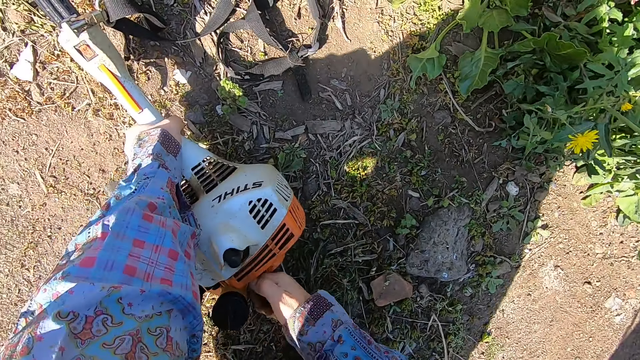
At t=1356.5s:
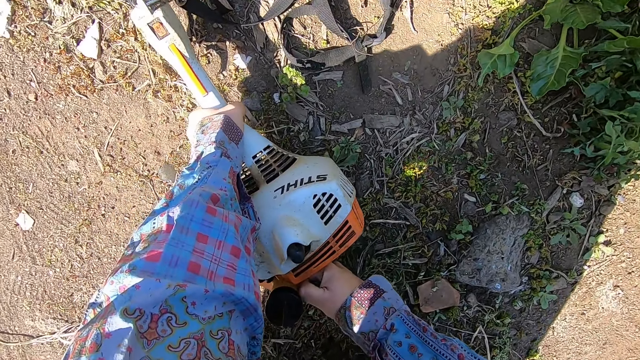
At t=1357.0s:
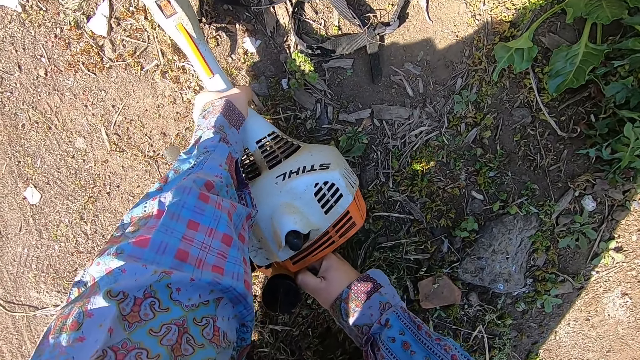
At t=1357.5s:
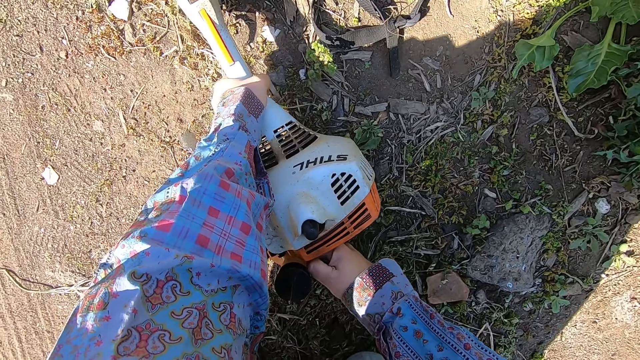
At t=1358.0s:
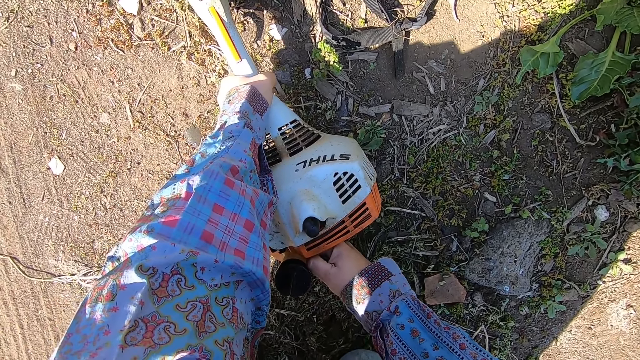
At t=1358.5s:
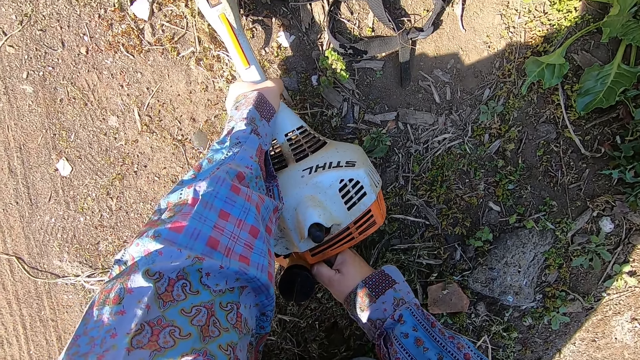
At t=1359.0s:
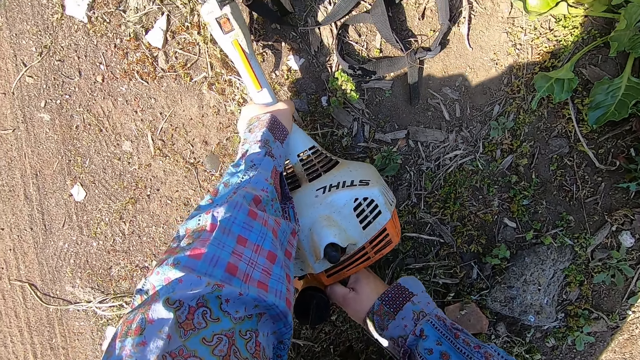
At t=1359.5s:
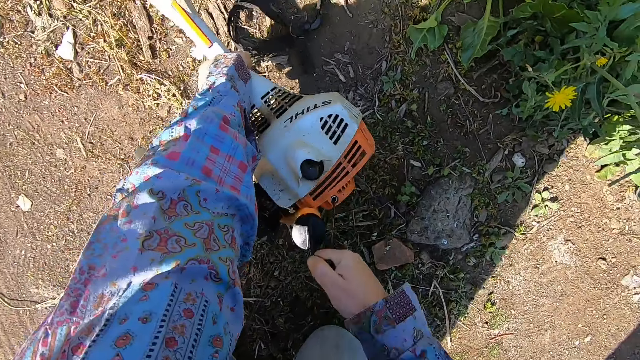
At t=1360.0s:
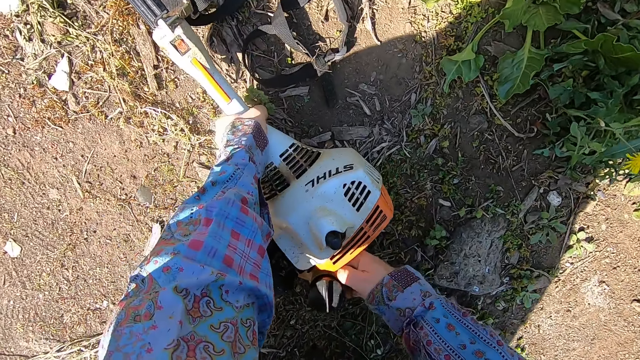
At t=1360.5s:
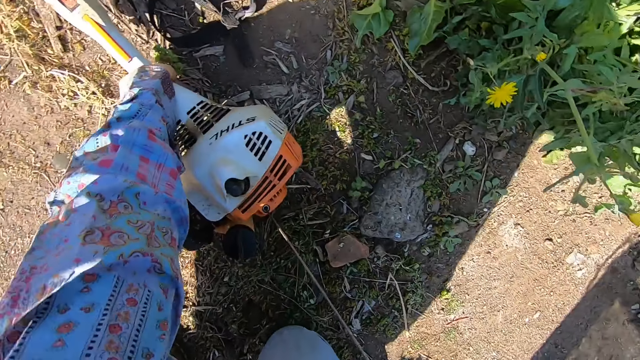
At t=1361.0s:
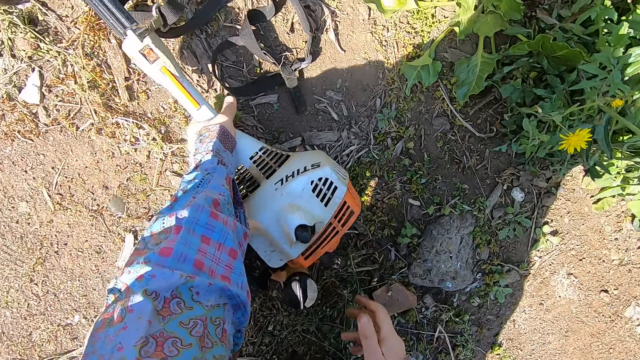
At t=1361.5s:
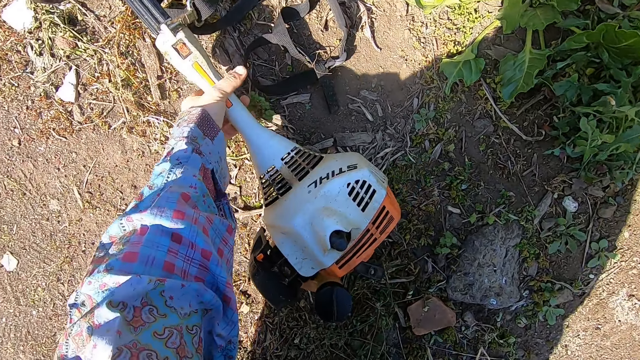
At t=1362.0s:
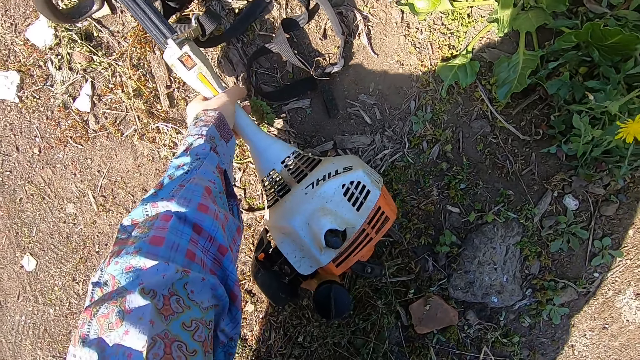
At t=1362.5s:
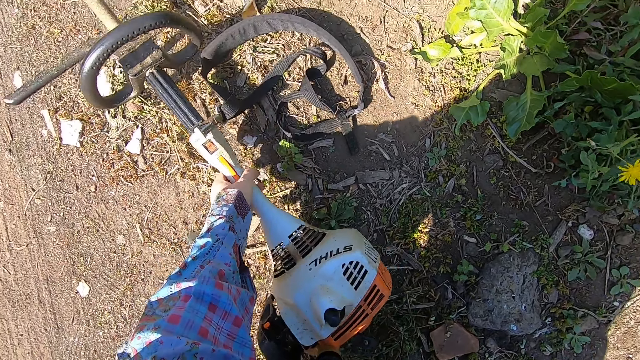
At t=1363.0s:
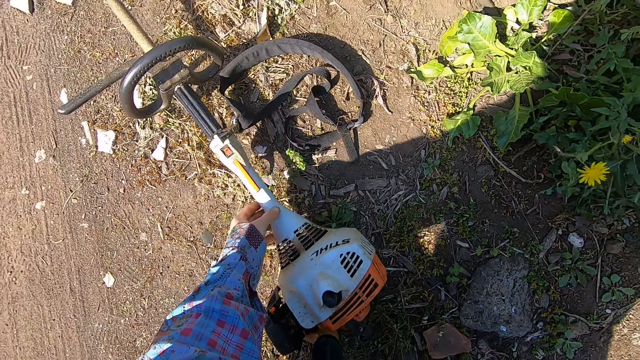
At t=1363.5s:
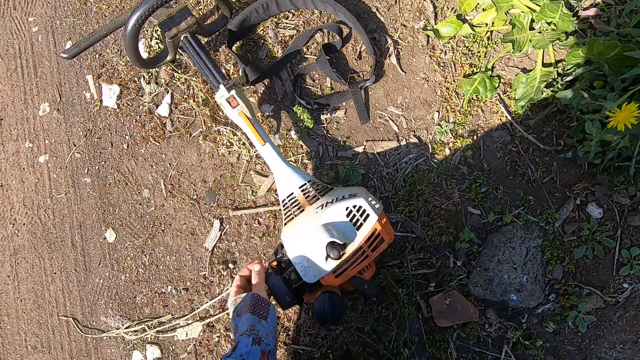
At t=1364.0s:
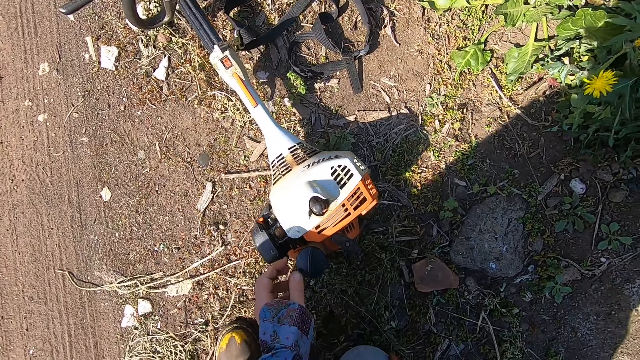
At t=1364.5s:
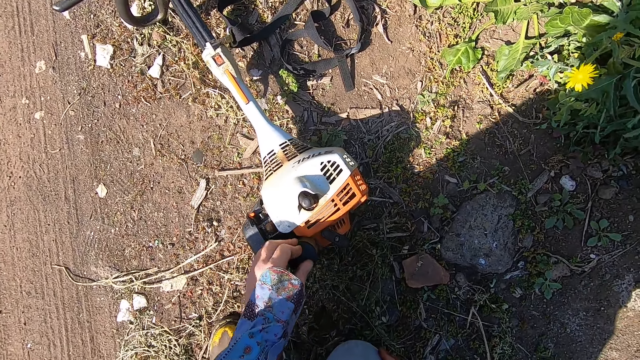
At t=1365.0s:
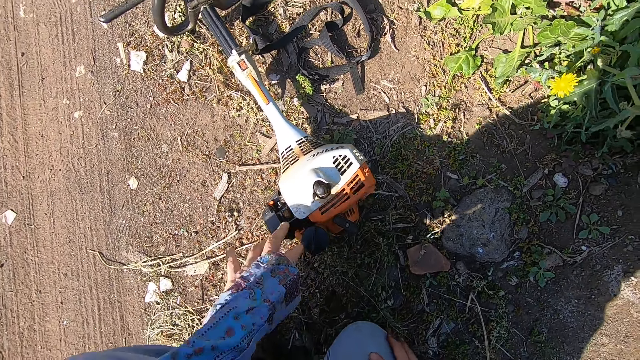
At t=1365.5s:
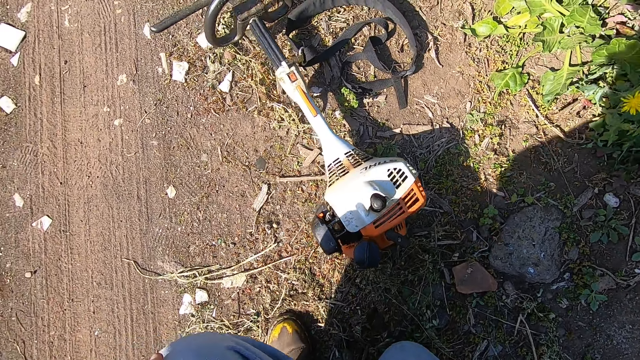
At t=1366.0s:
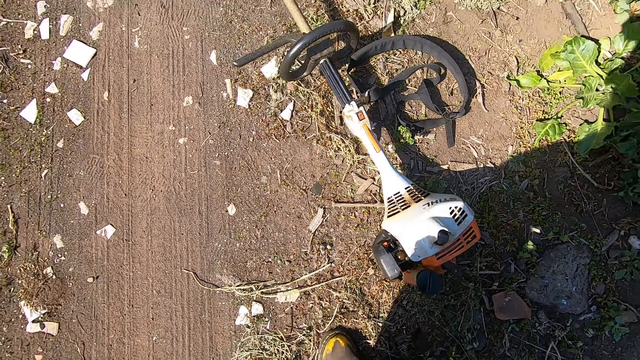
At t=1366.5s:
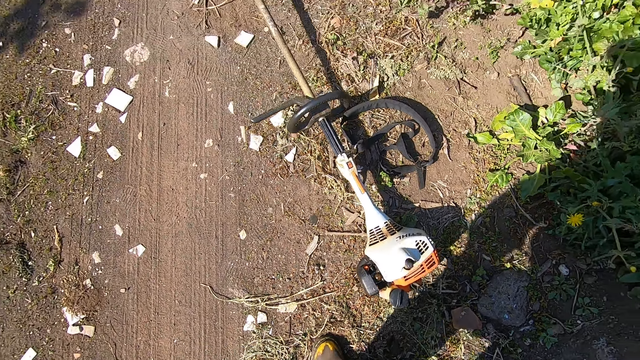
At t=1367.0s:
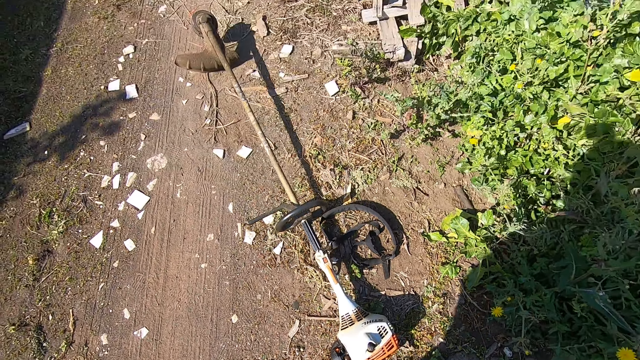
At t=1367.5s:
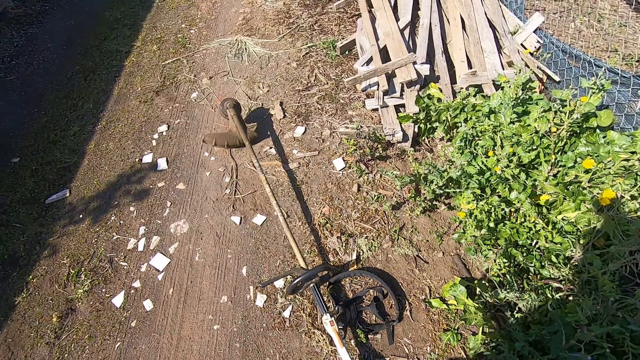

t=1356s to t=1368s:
The camera wearer stops pulling the grass cutter easy starter. He pulls the grass cutter easy starter with his hand. He presses a button on the corded grass trimmer with his left hand. He holds the grass cutter with his hand. He releases the grass cutter machine. He holds the fuel tank's cap. He tightens the cover of the gasoline tank with his left hand. He stands up.

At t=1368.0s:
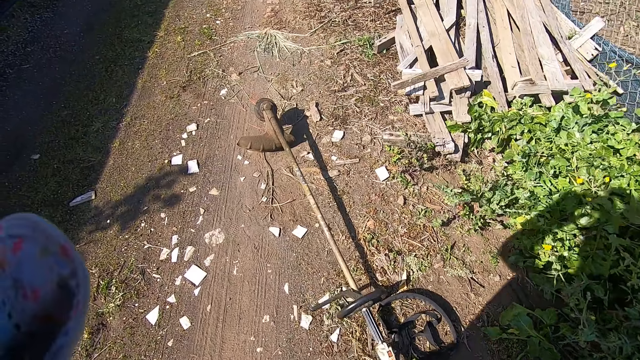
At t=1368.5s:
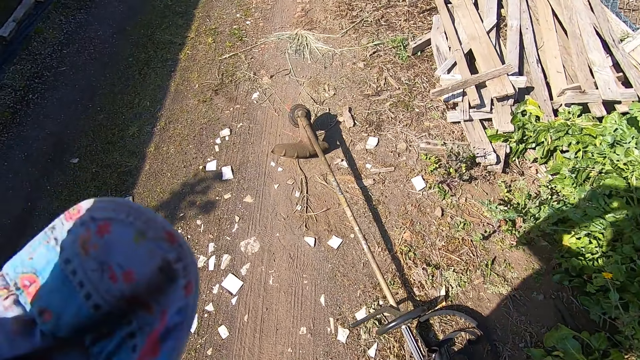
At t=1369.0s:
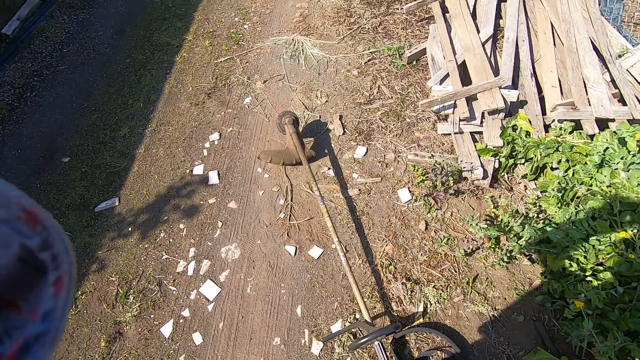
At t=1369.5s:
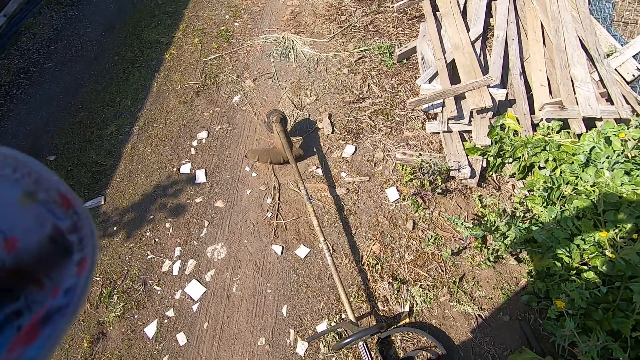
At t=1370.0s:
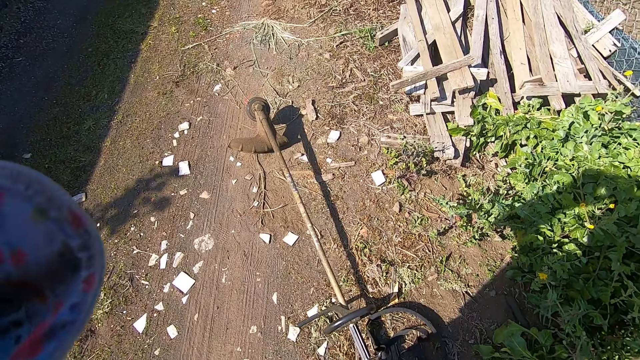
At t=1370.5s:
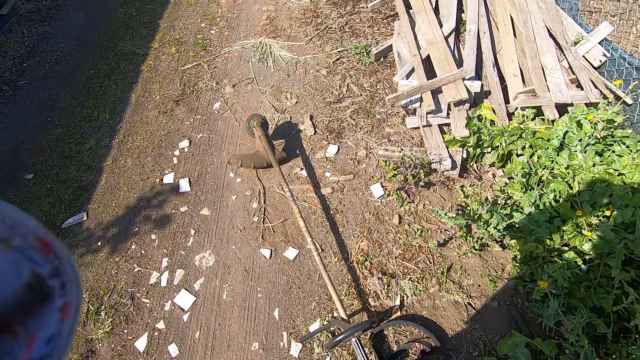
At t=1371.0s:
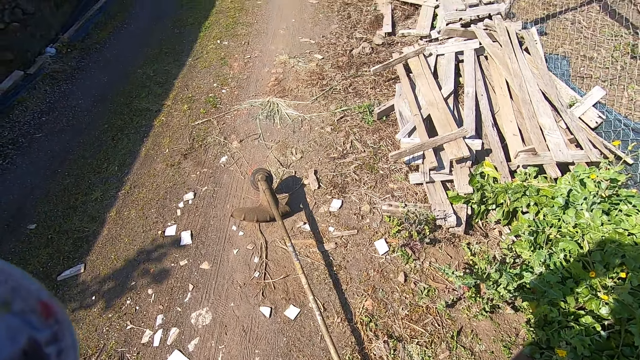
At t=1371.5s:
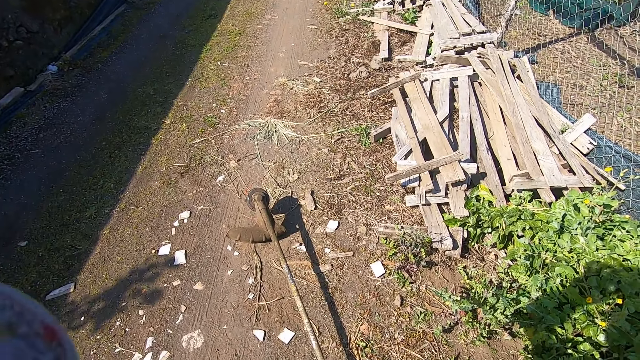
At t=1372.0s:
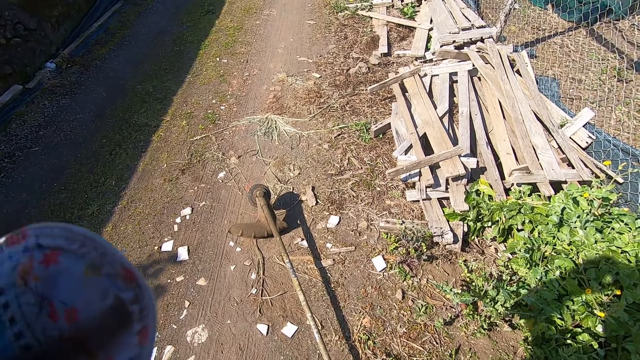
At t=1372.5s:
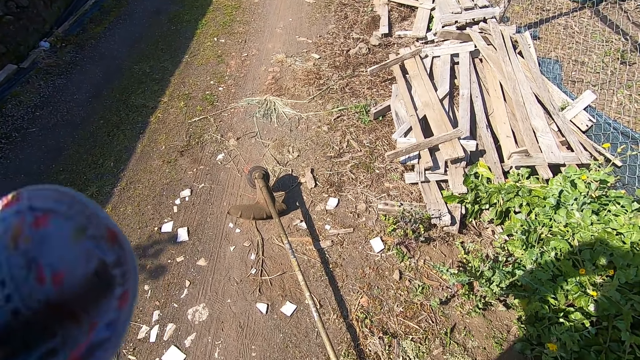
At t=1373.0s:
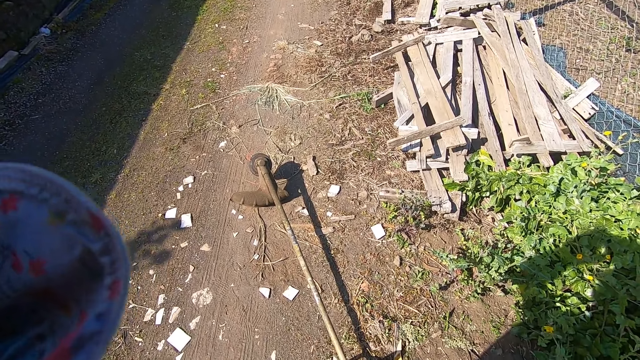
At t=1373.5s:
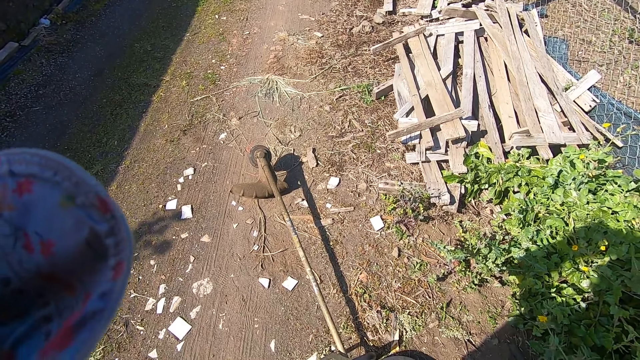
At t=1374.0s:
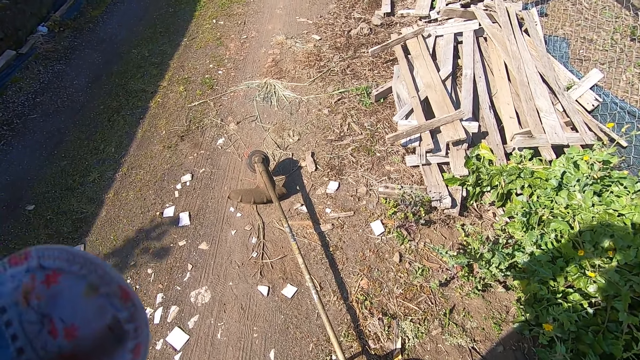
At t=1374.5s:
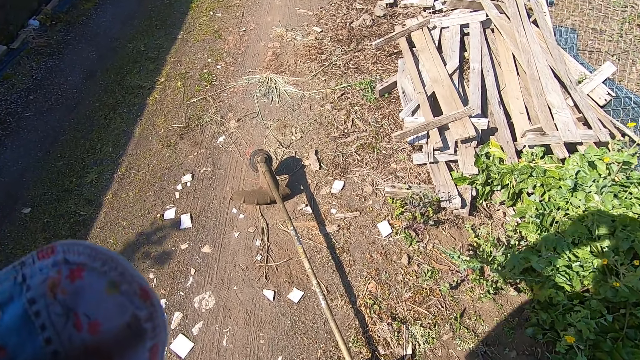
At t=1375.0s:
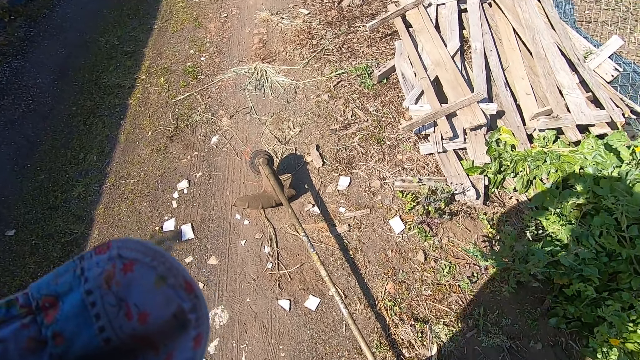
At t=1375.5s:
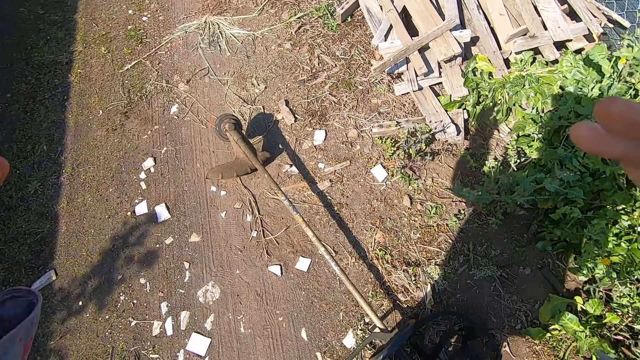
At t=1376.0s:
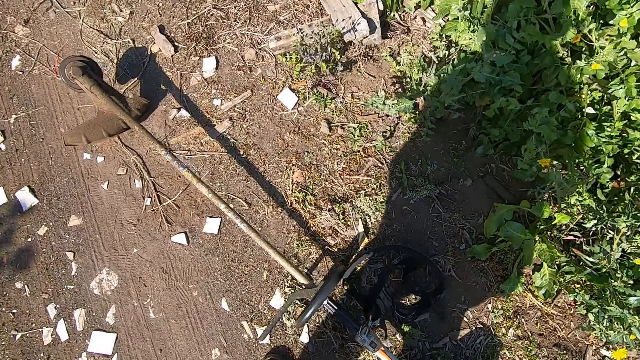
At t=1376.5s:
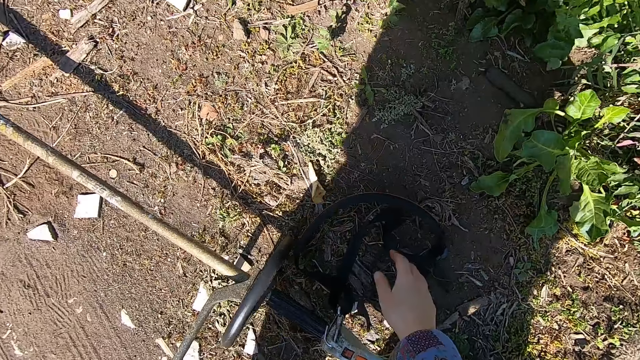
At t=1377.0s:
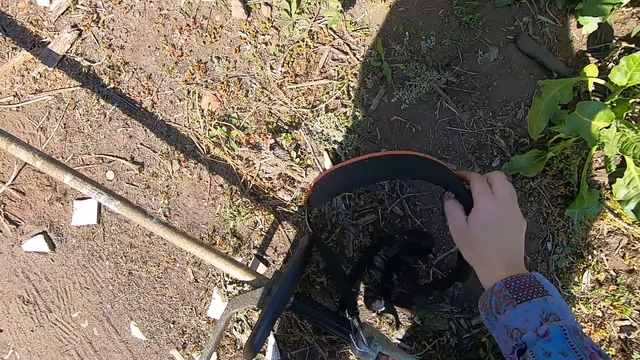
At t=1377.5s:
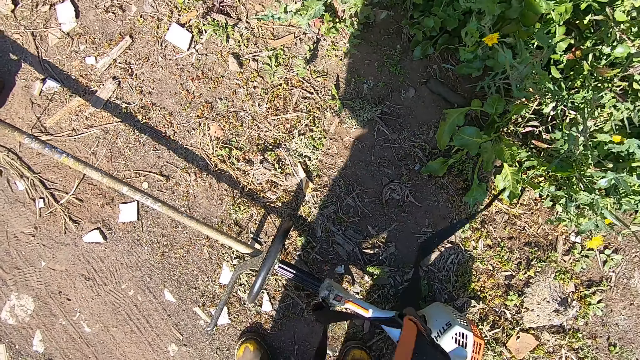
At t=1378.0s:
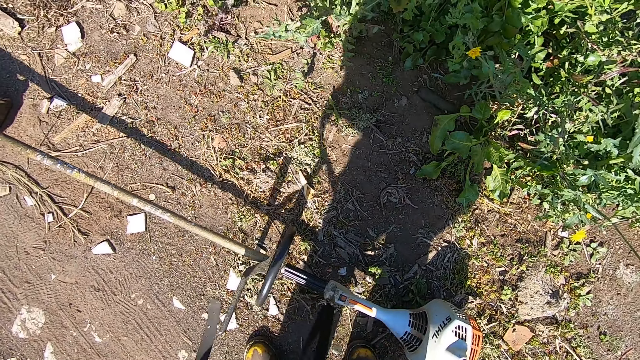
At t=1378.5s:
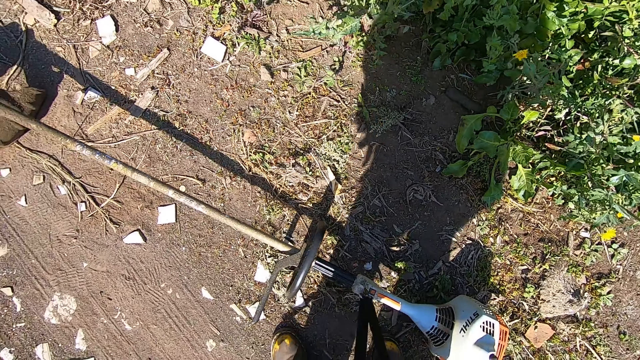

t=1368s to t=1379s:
The camera wearer adjusts the camera on his head with both hands. He raises his hand. He picks up the corded grass trimmer strap with his right hand.
